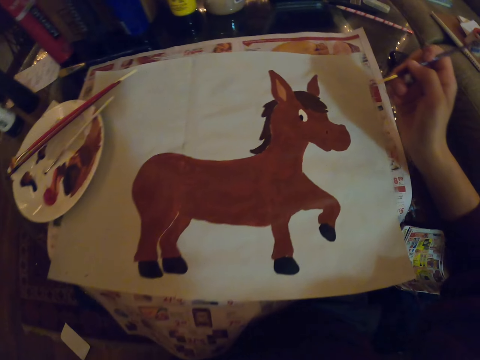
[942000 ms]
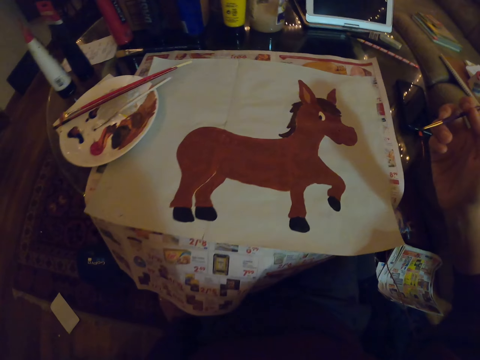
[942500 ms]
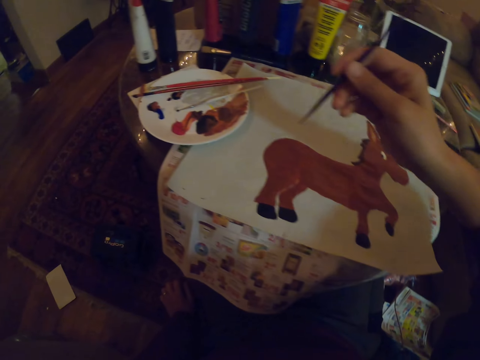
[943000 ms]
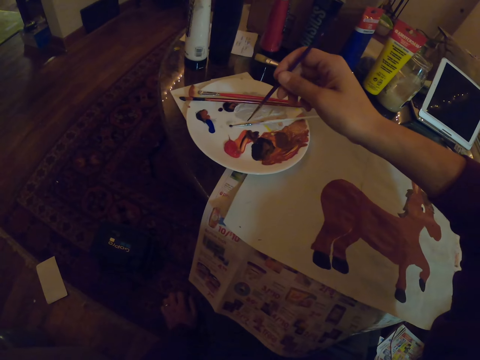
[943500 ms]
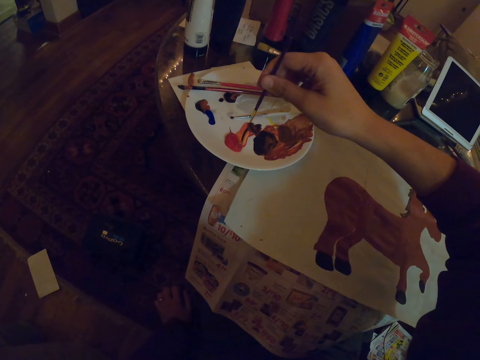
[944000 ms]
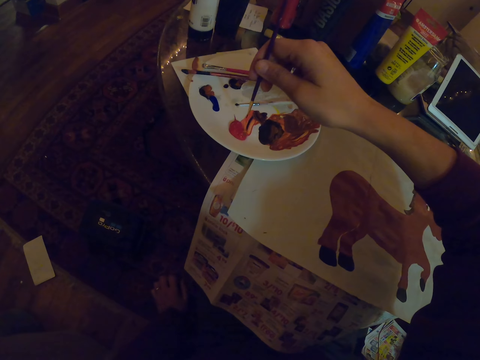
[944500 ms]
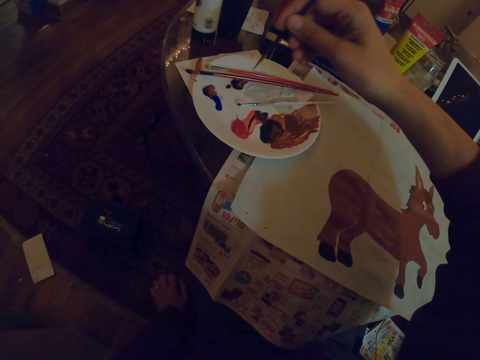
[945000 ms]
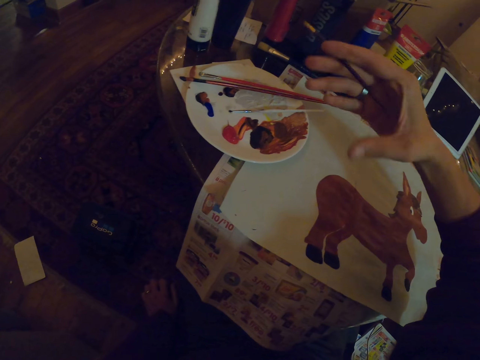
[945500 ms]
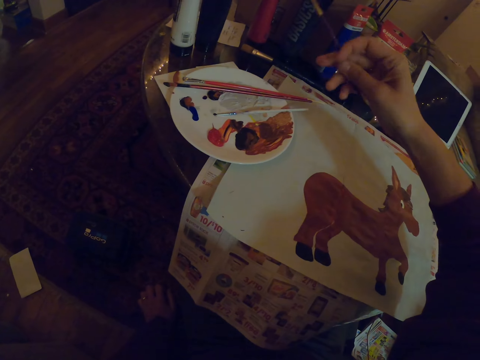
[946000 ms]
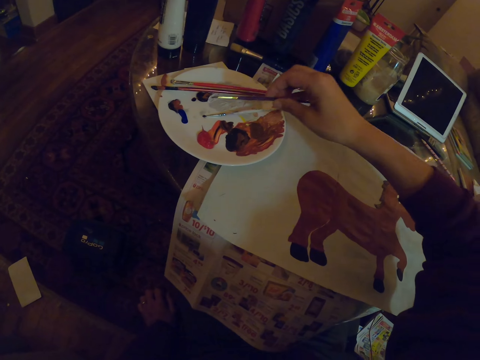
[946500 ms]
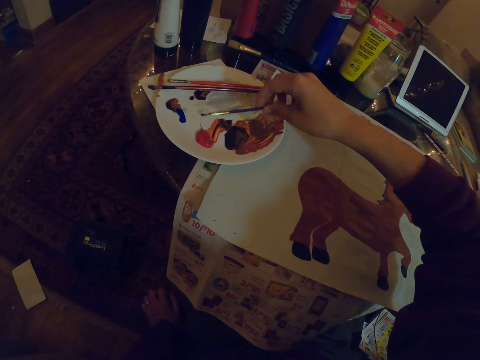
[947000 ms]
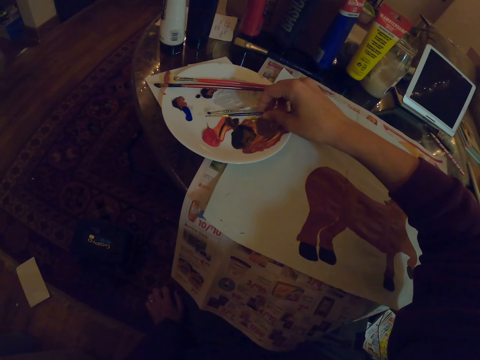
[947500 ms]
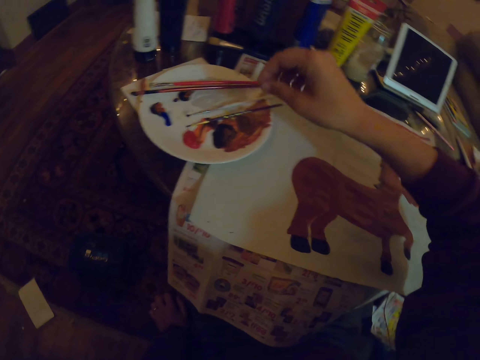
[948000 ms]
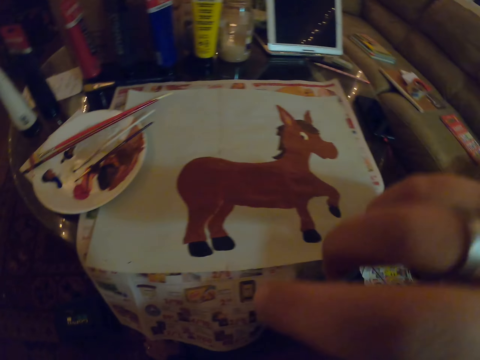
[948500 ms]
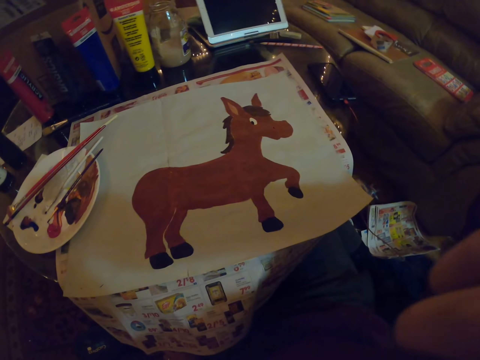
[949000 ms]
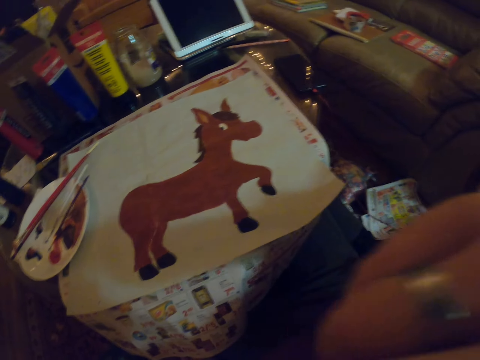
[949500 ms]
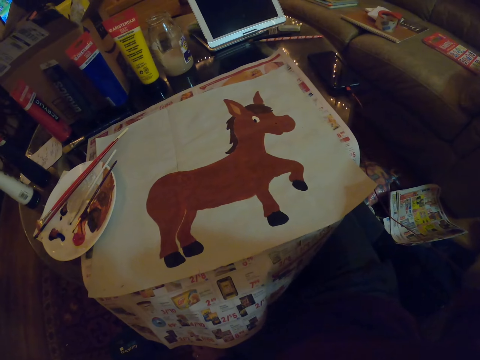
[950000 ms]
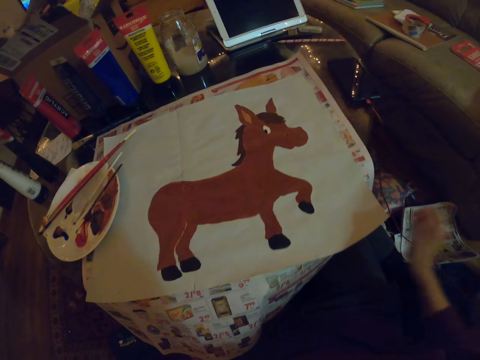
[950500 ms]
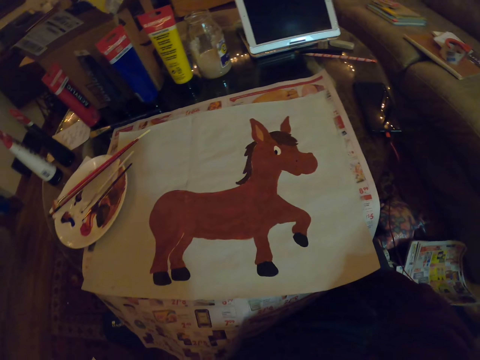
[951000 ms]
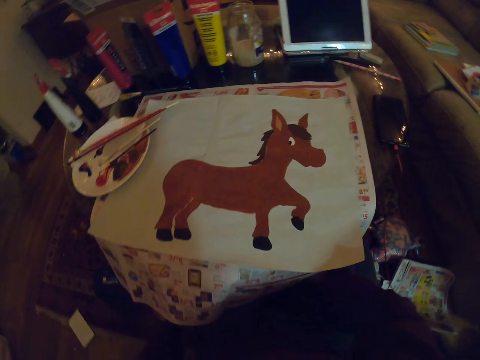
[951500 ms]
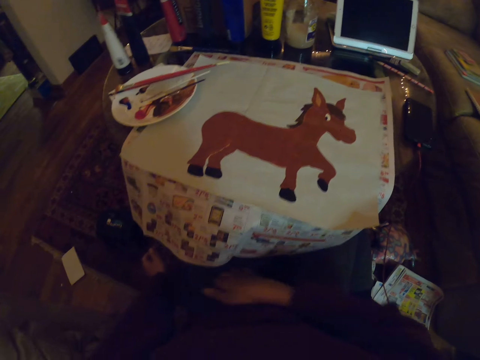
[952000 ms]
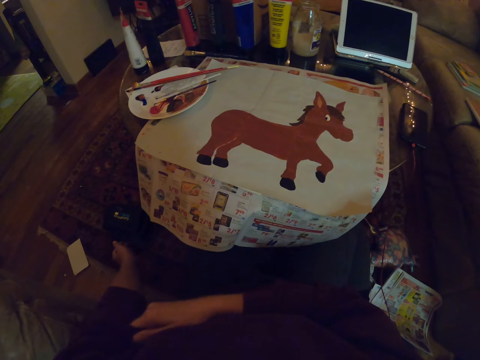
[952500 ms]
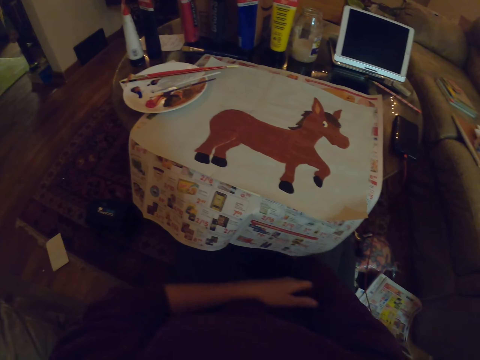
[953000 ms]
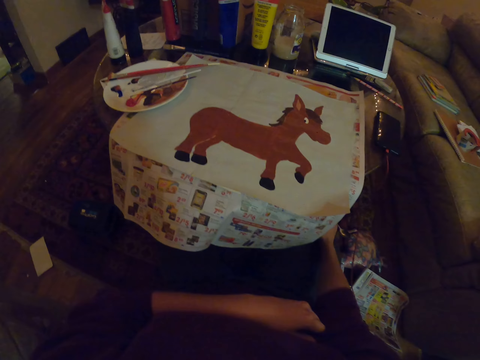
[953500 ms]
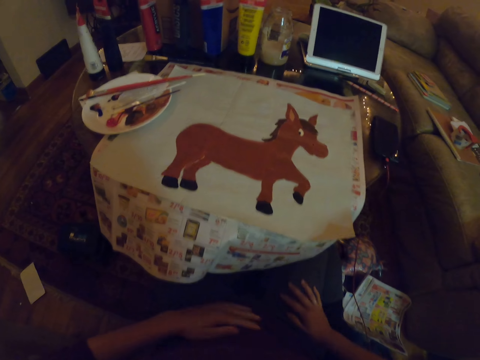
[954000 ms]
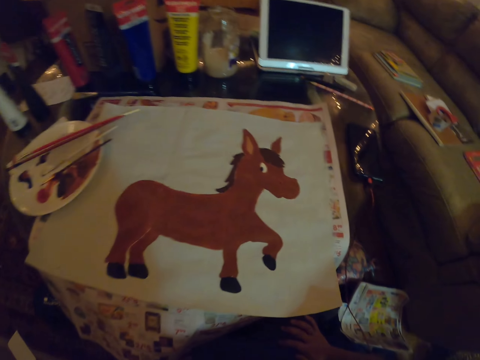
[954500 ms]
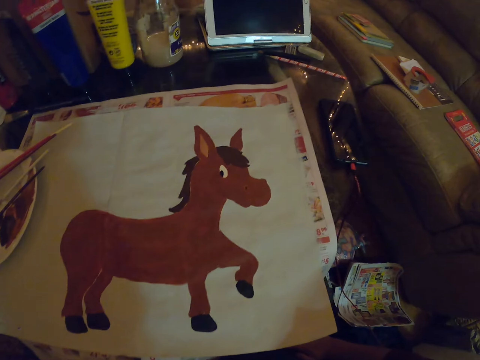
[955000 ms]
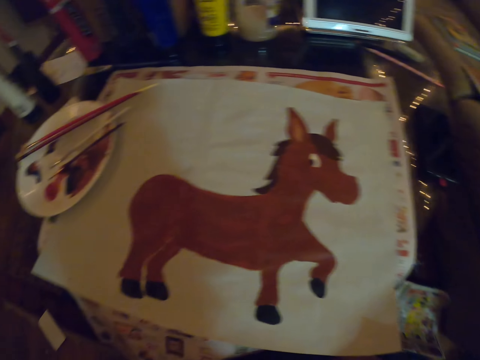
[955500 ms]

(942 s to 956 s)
The camera wearer takes the paint in the plate. He places a paint brush on the plate. He aligns his shirt sleeve with his hand and pulls the sleeve up.

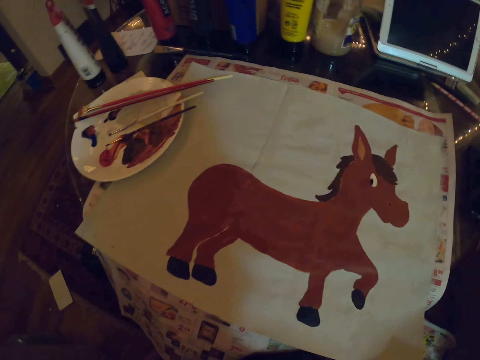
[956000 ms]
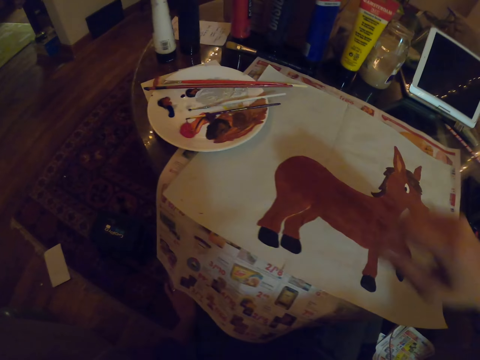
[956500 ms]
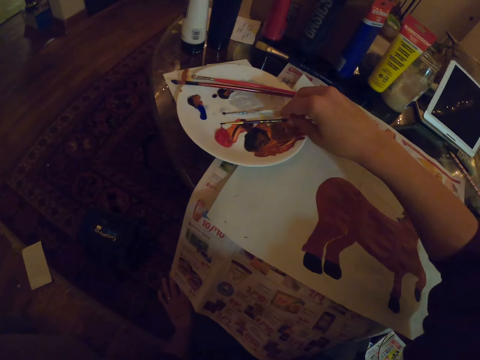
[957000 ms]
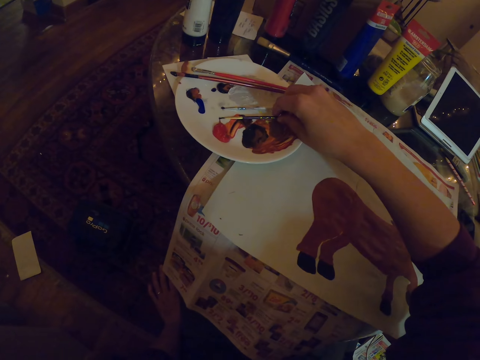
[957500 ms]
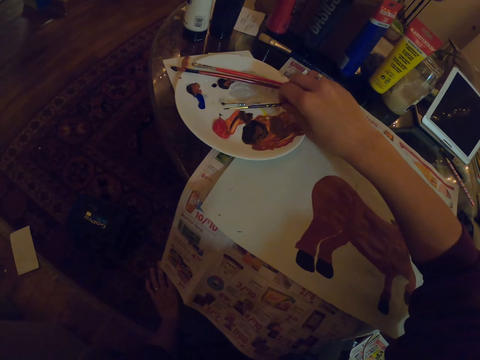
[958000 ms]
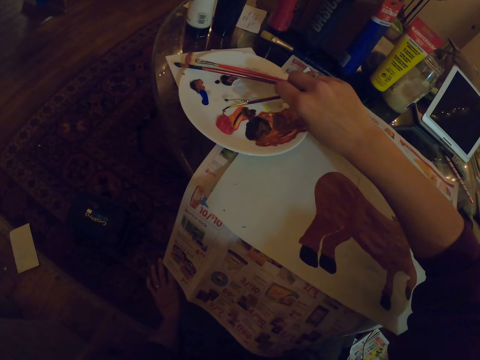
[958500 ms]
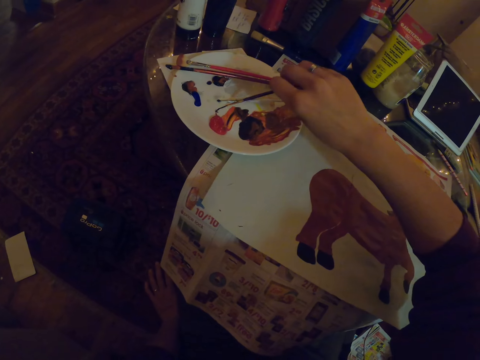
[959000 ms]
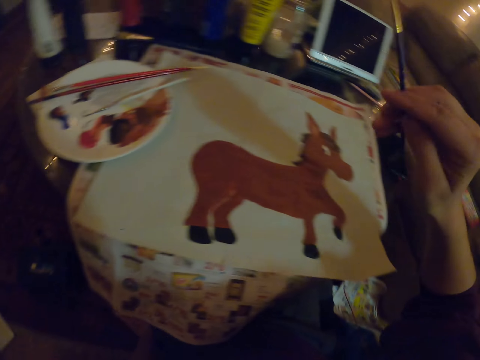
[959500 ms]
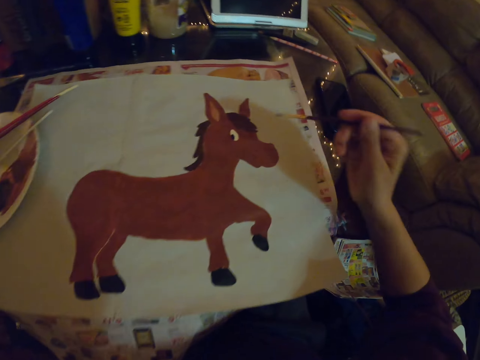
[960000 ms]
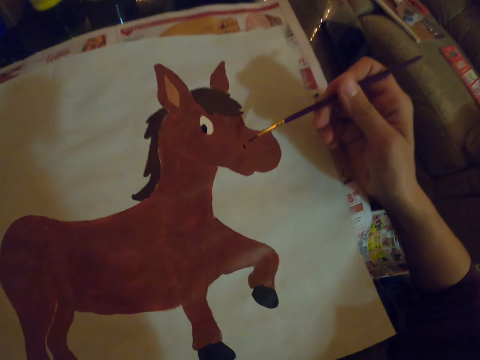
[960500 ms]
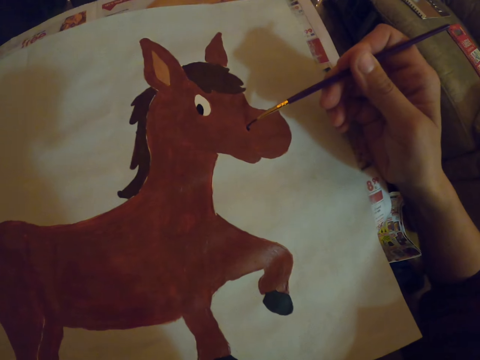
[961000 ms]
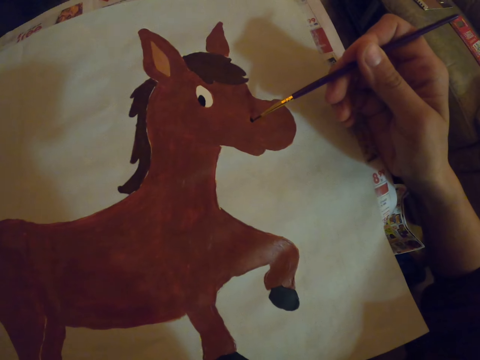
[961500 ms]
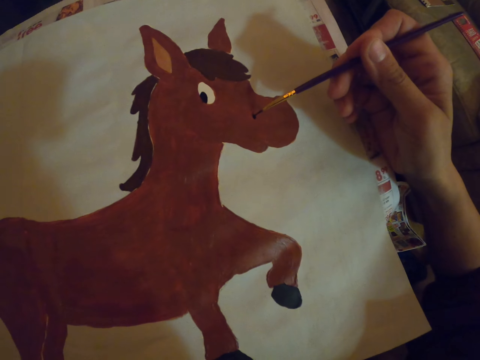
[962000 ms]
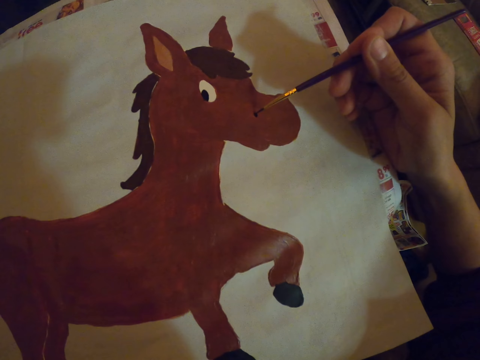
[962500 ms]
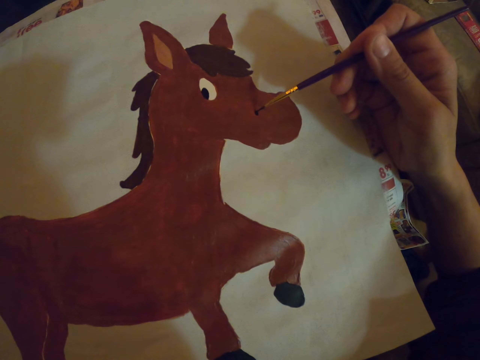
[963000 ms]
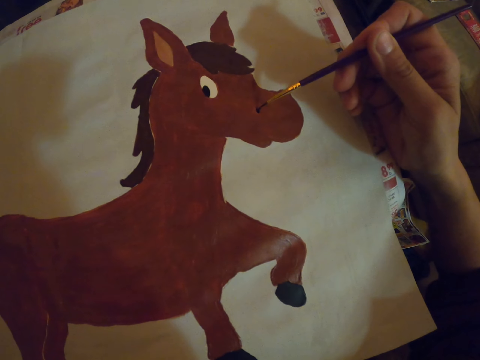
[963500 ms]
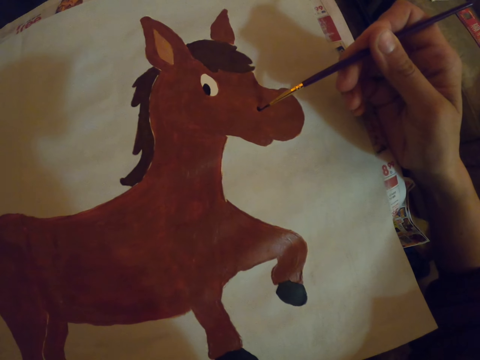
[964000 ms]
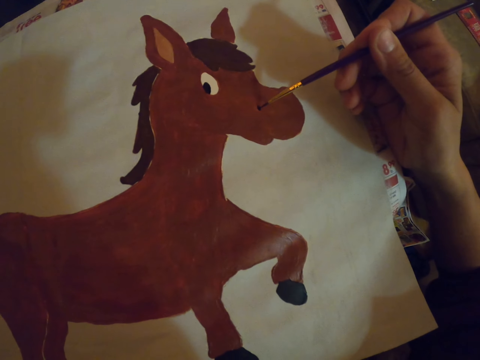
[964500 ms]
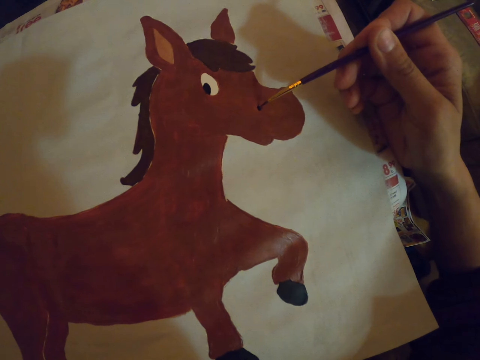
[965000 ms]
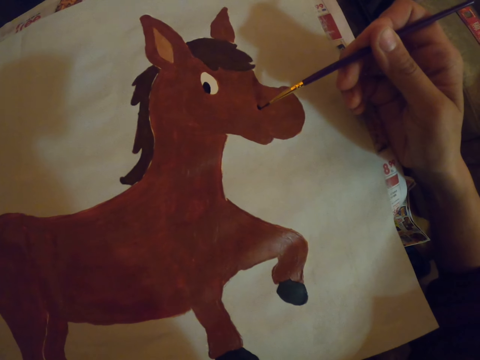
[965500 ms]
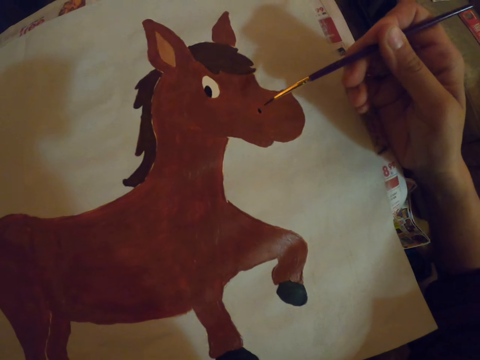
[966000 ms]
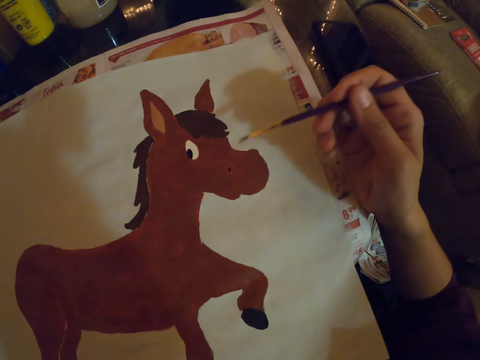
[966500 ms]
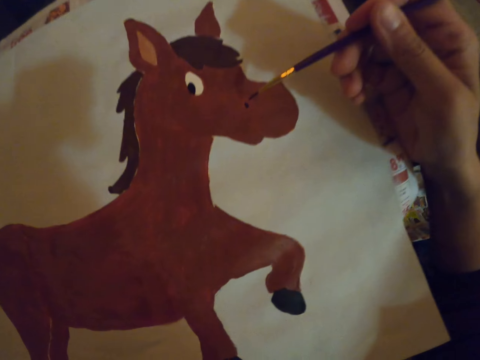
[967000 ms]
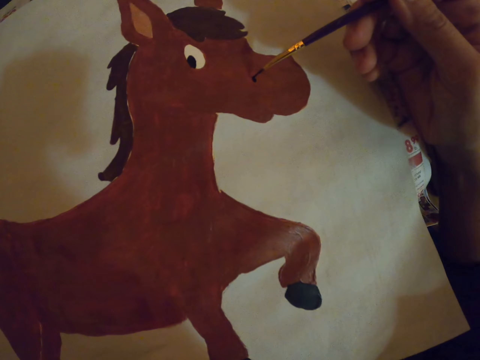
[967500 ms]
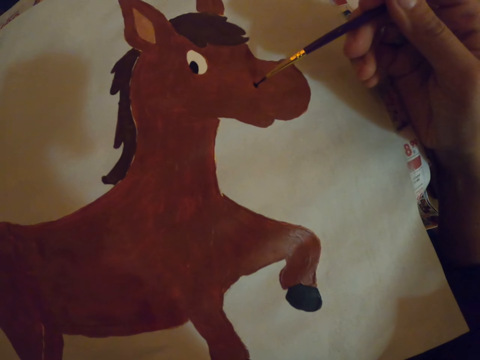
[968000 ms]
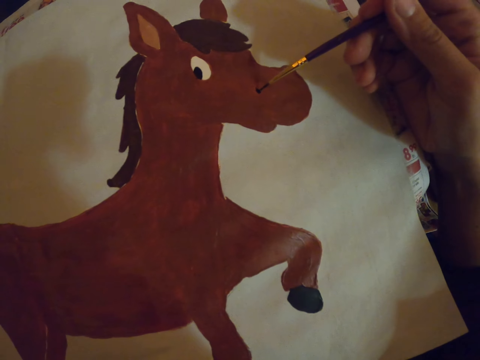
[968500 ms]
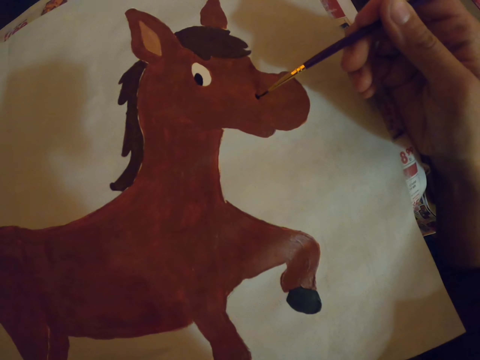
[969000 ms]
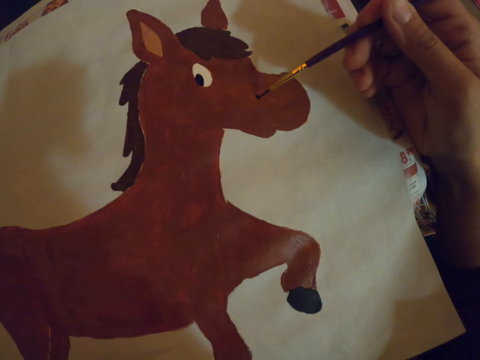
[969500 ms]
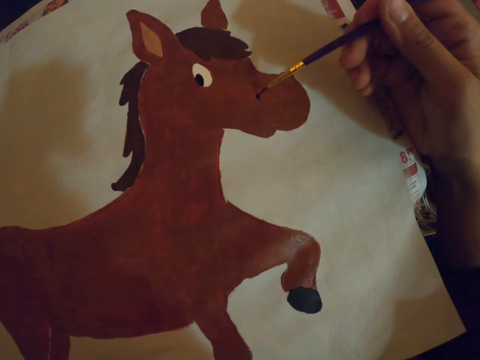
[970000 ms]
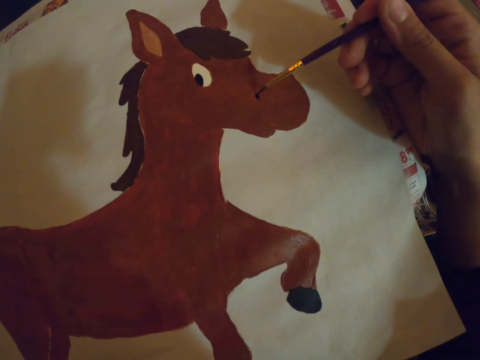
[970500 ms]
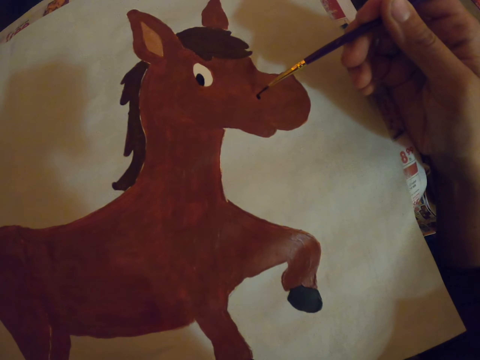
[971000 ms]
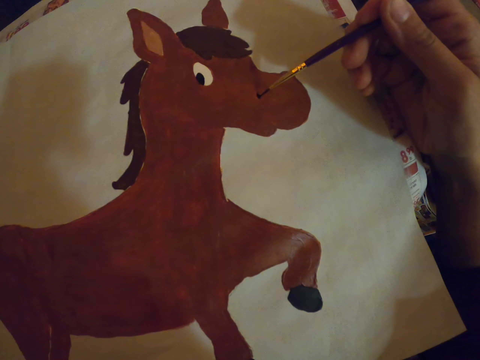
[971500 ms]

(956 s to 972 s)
The camera wearer takes a paint brush from the plate. They take paint from the plate with the paint brush. They paint a drawing with the paint brush.
